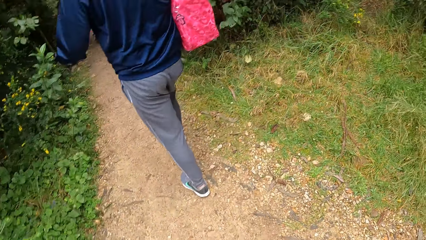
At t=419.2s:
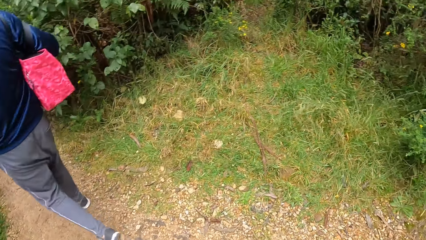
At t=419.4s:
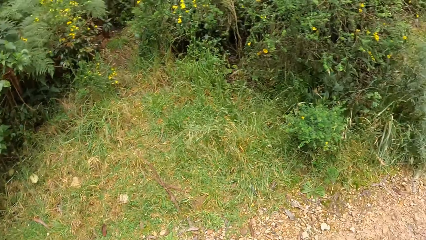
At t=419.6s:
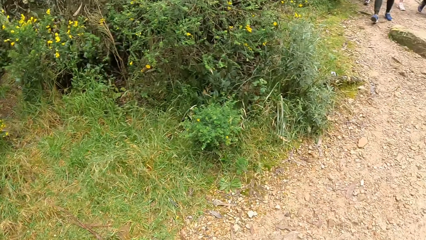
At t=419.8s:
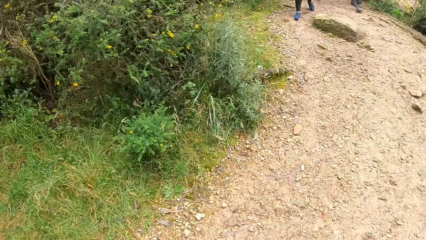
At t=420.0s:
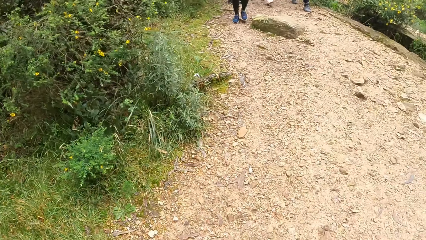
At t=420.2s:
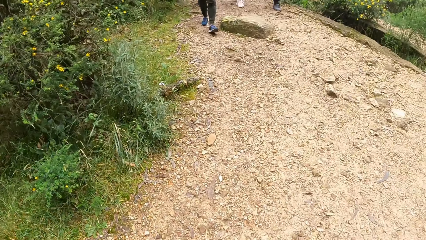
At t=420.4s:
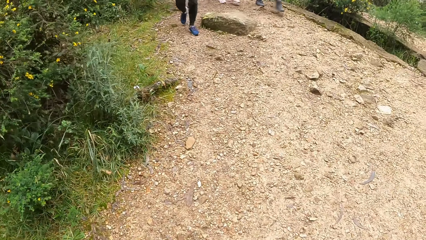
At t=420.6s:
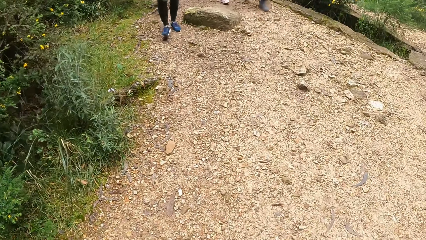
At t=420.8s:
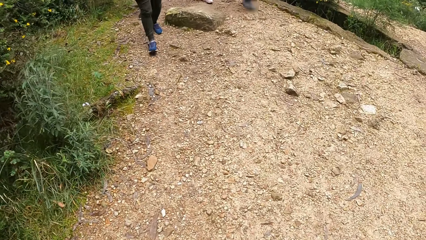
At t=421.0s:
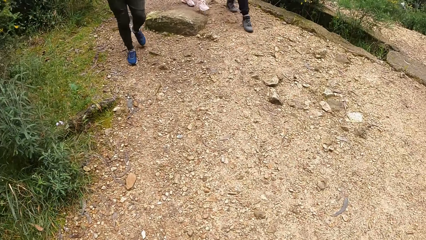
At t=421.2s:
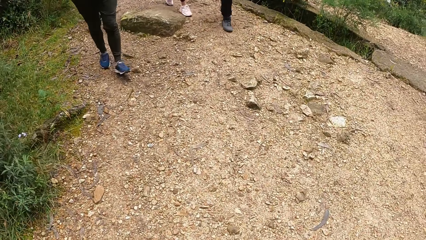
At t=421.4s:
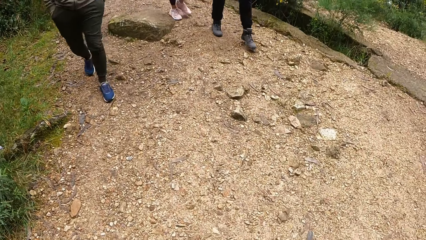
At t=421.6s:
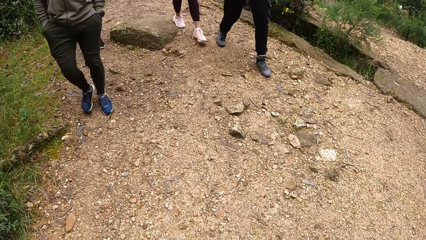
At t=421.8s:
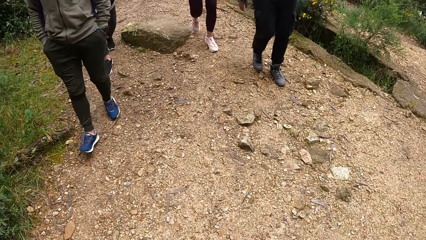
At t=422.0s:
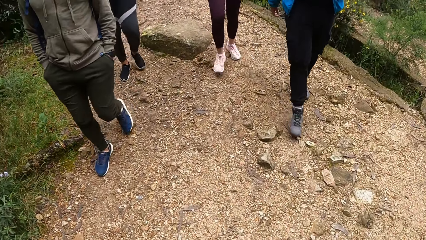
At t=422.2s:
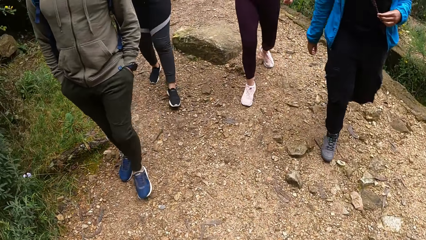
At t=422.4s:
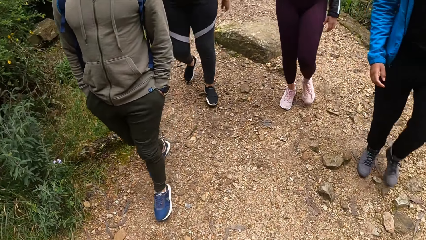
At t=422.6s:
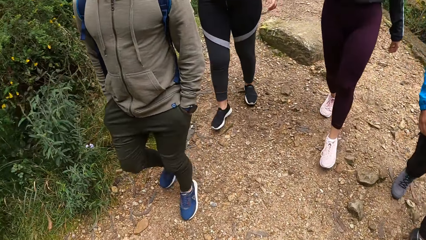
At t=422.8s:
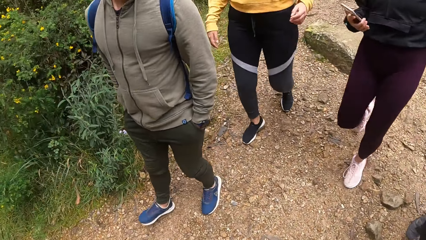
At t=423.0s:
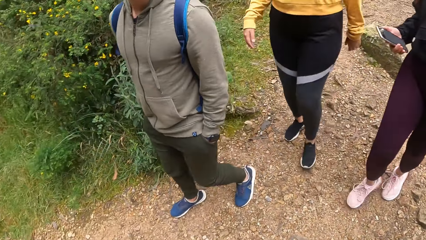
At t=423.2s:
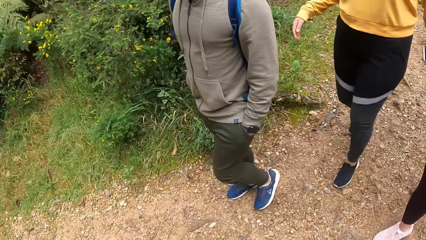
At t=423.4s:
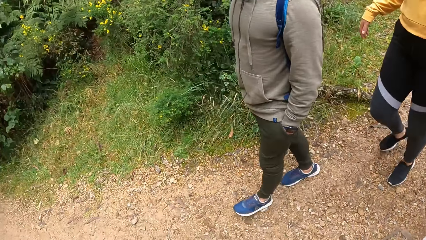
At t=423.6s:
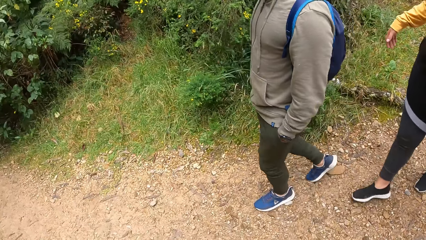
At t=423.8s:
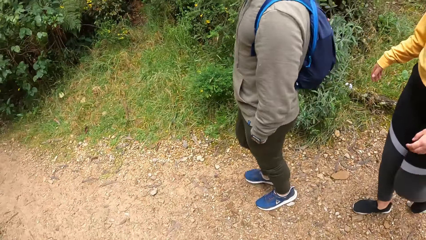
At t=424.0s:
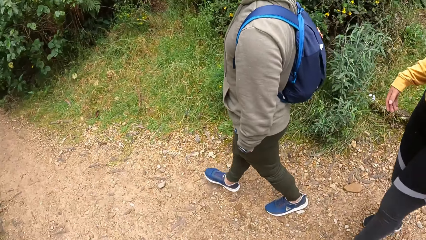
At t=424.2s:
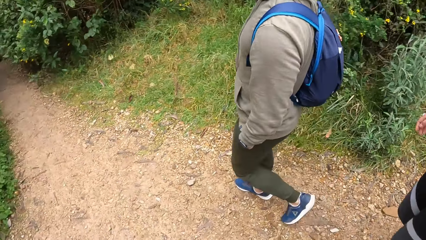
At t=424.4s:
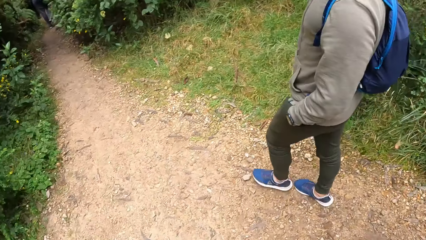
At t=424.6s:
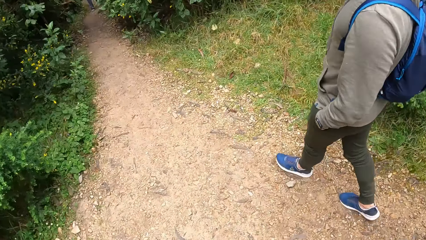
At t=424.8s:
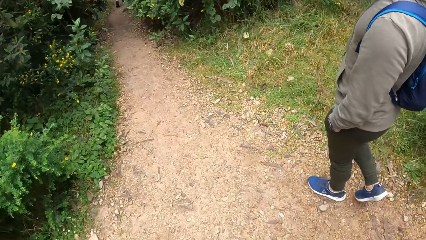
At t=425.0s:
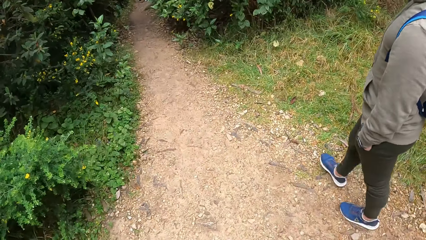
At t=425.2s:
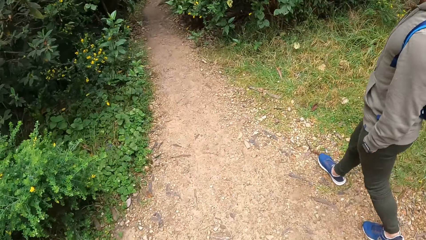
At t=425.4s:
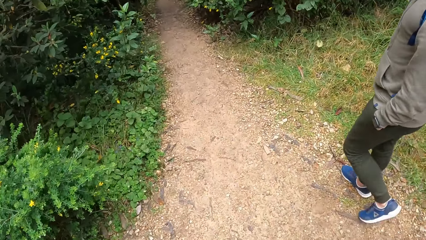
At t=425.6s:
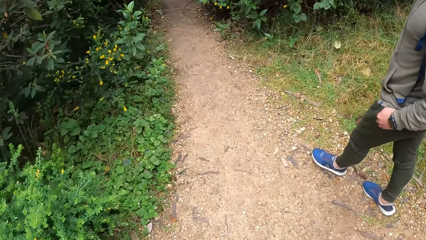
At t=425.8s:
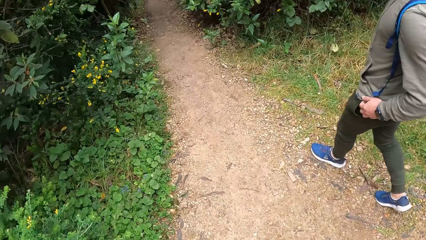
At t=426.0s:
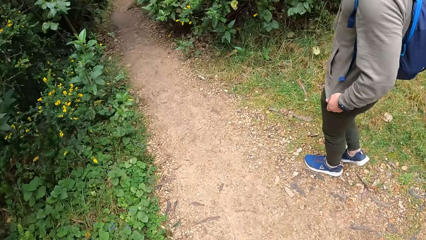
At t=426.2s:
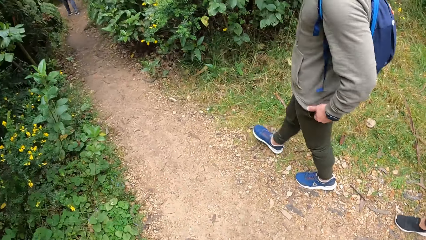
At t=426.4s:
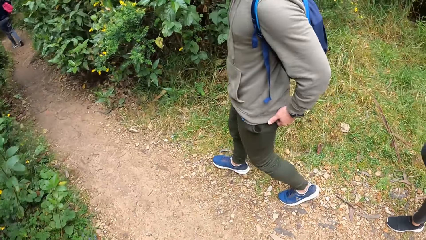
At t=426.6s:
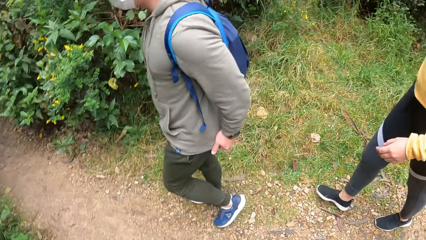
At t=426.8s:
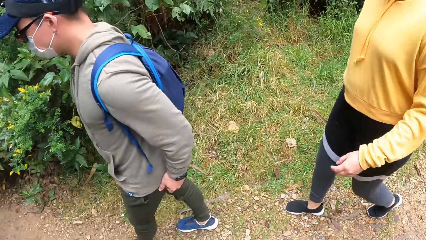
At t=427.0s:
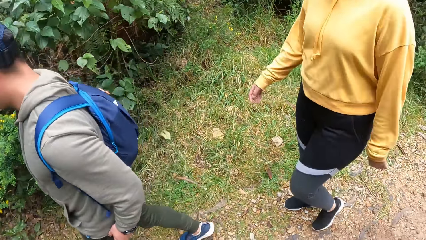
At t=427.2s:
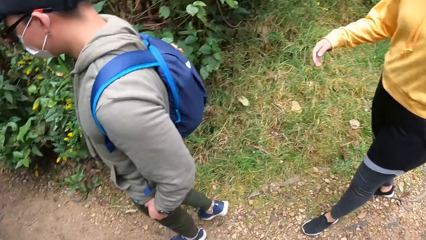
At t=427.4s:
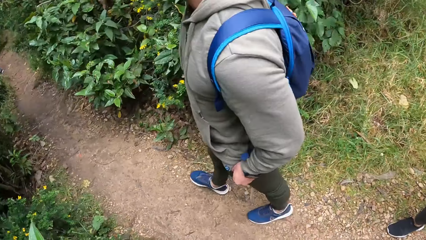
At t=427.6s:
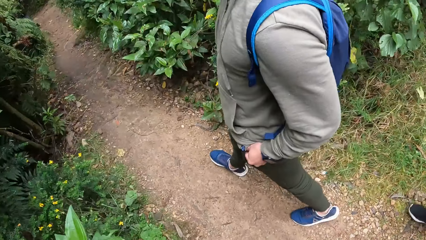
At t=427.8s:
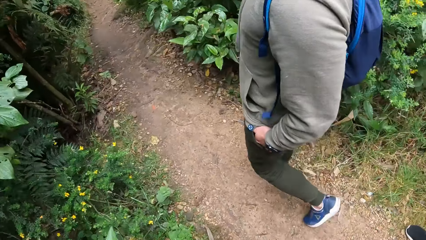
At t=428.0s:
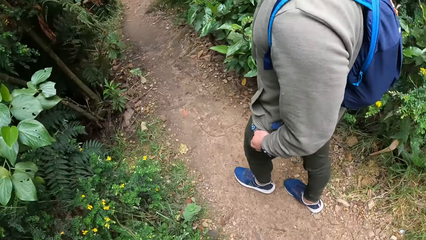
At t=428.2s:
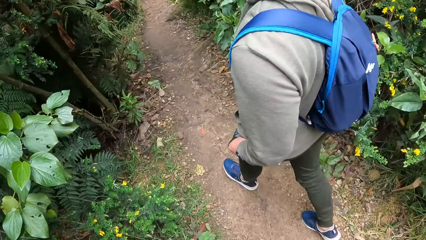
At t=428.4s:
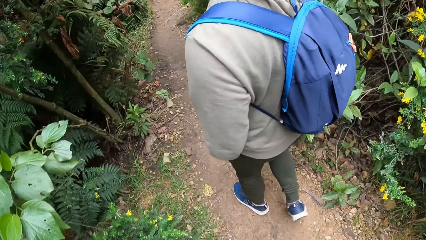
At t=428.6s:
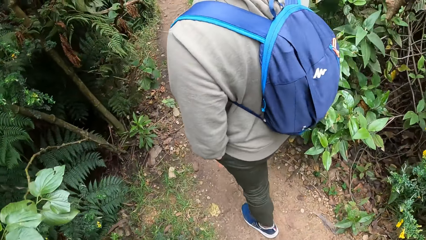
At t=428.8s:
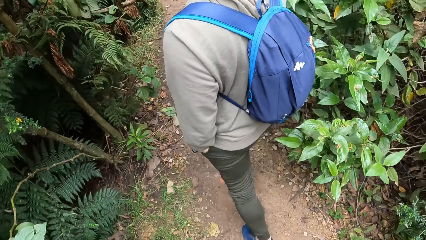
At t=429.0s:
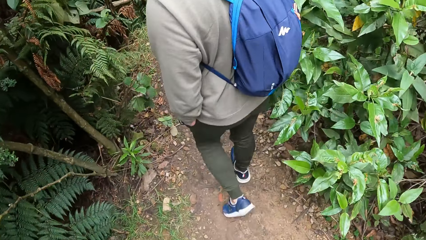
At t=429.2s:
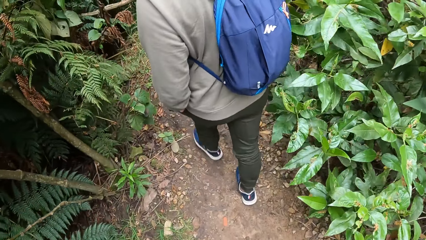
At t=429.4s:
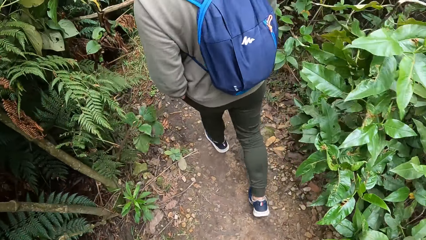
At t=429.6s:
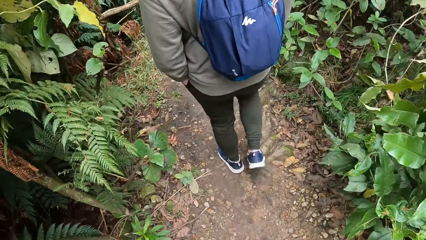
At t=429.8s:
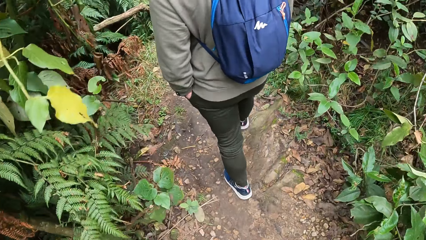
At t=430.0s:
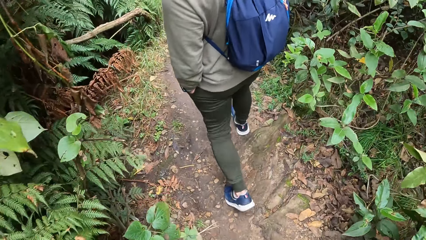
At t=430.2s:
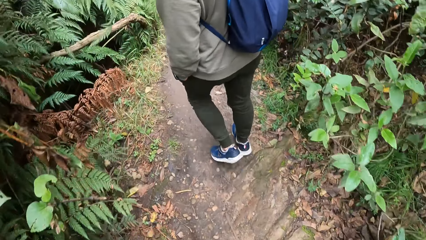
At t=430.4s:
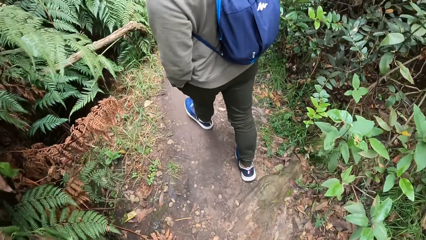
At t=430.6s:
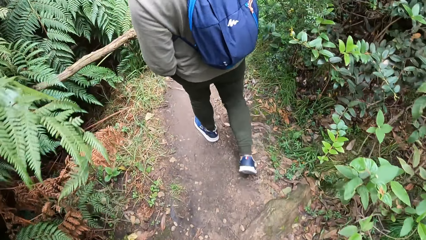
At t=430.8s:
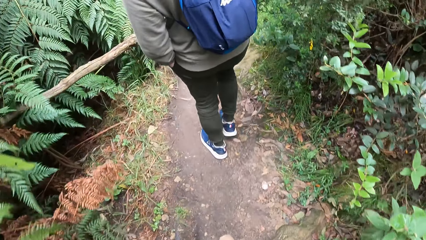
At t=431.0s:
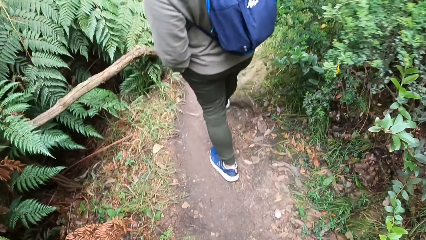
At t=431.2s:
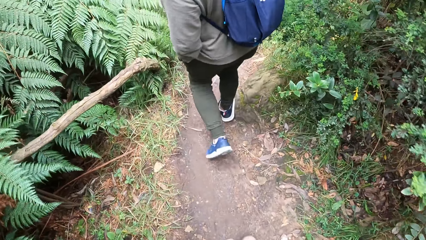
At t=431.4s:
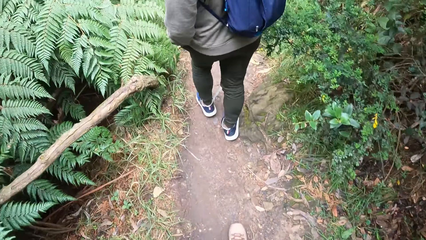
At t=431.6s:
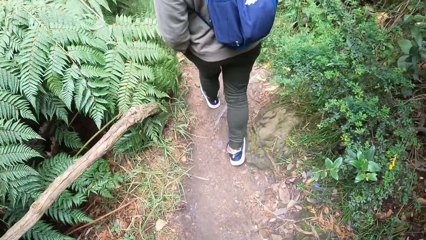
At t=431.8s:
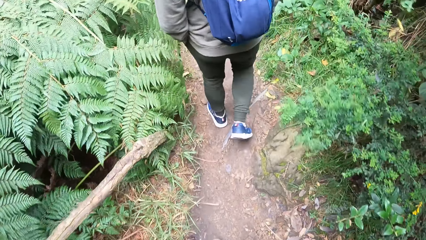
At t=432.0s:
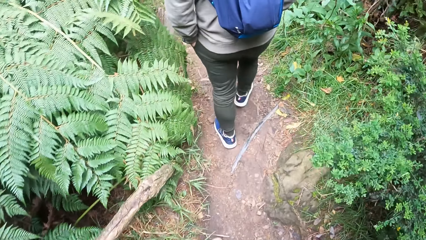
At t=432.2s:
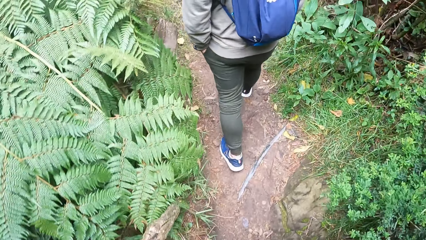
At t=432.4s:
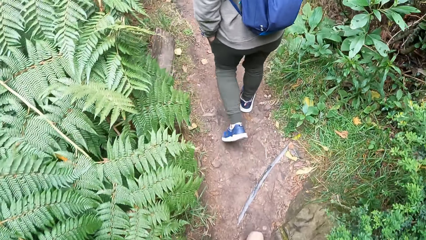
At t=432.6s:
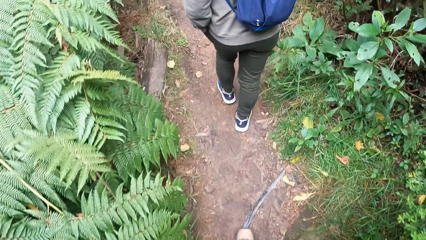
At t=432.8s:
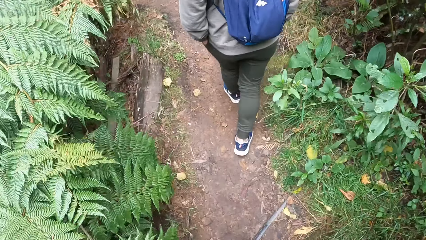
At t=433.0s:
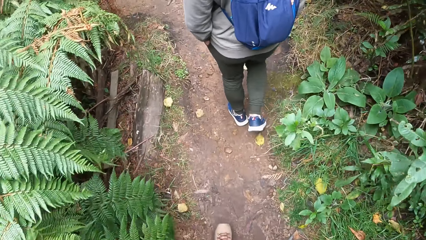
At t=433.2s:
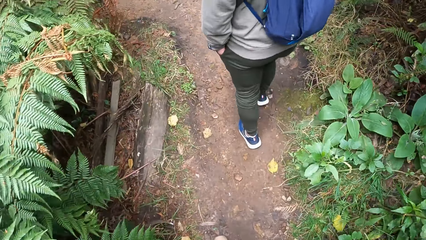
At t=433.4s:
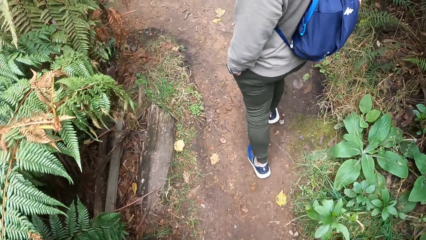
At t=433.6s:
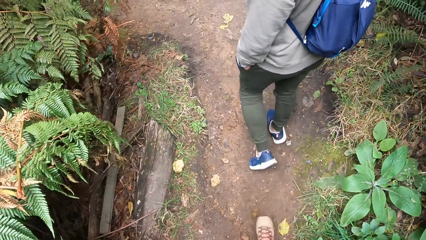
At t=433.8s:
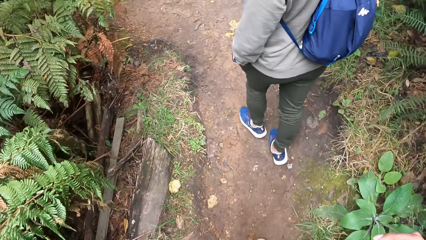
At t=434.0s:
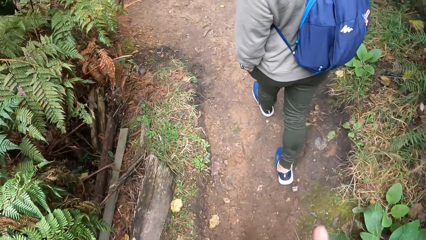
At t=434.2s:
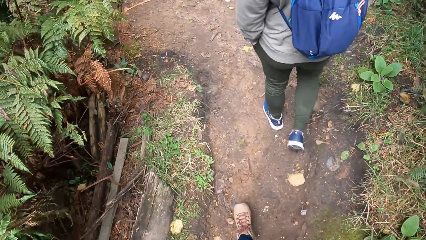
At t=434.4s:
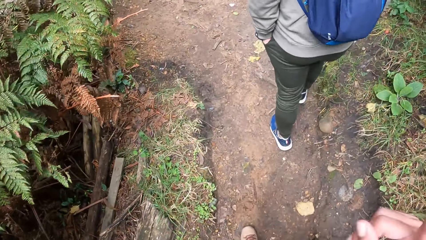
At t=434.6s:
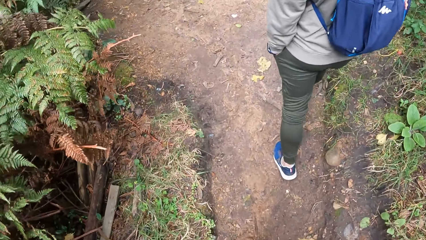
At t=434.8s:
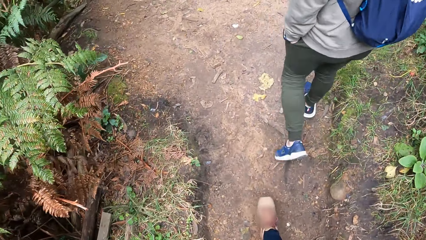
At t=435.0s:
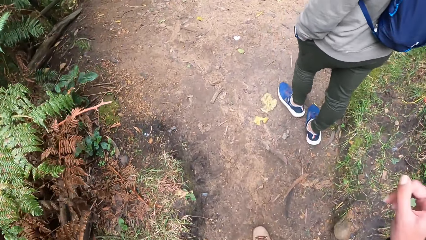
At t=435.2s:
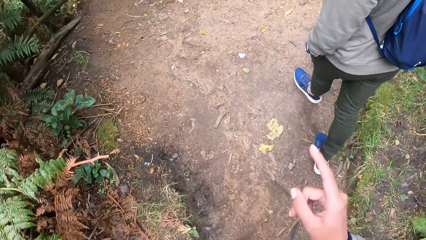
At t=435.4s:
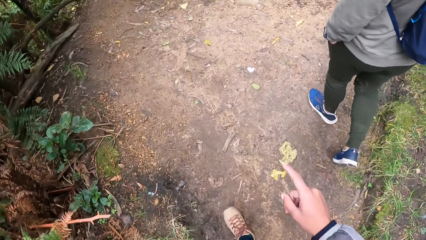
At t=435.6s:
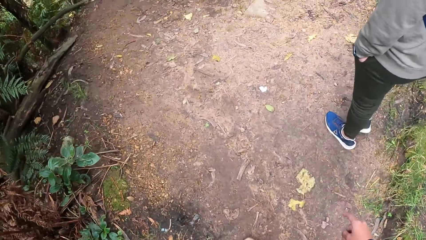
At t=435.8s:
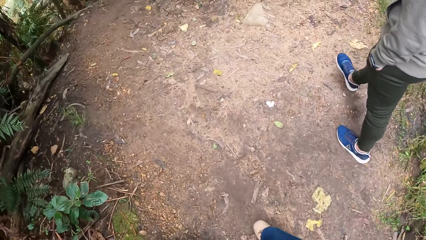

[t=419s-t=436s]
The camera wearer looks around. A woman walks. Another woman walks. A man walks. The first woman walks. The other woman walks. The man walks.
